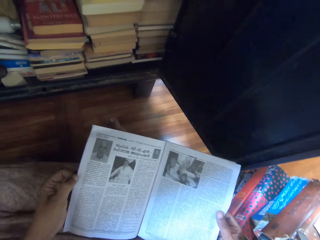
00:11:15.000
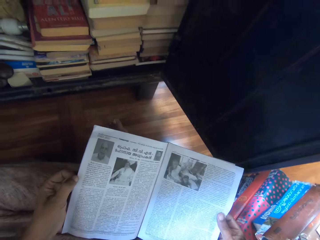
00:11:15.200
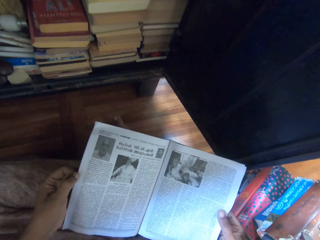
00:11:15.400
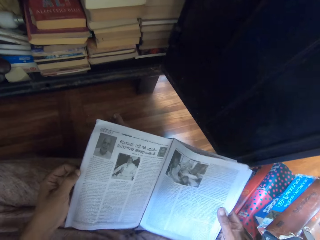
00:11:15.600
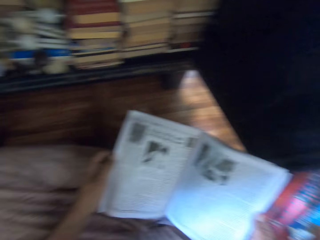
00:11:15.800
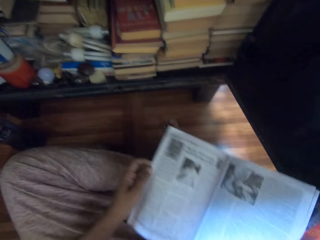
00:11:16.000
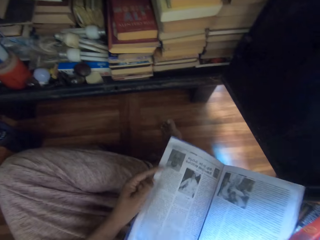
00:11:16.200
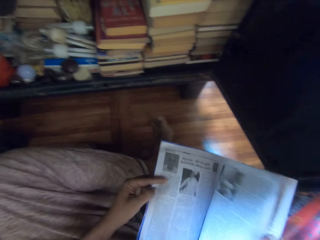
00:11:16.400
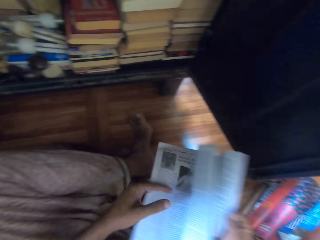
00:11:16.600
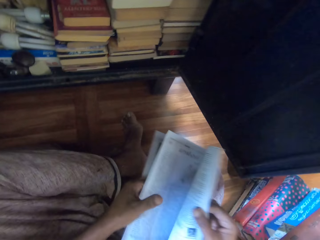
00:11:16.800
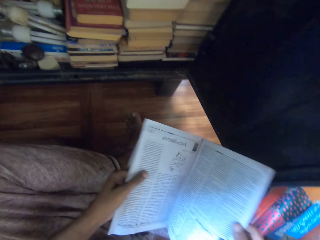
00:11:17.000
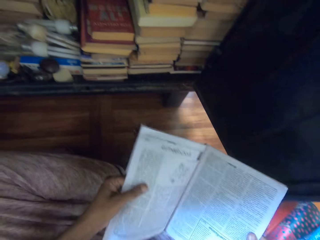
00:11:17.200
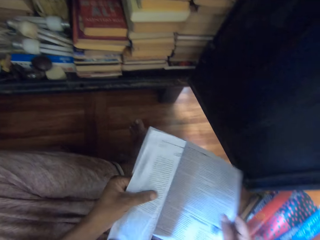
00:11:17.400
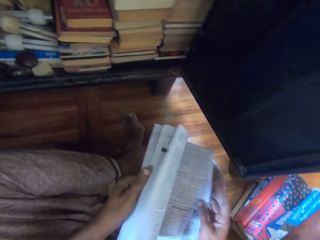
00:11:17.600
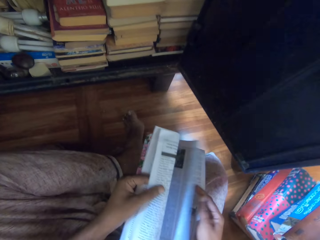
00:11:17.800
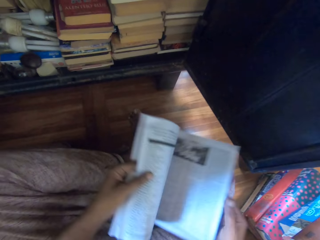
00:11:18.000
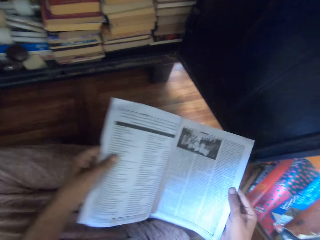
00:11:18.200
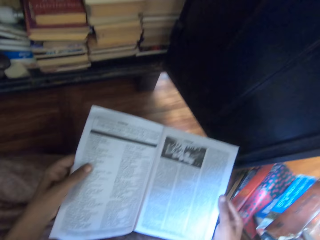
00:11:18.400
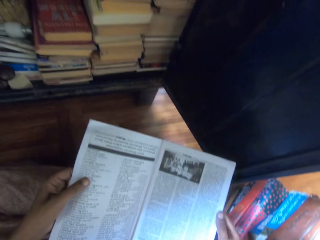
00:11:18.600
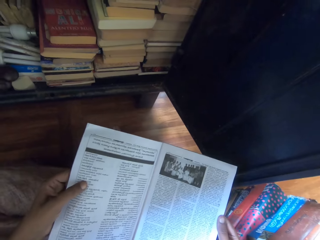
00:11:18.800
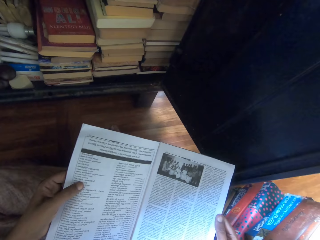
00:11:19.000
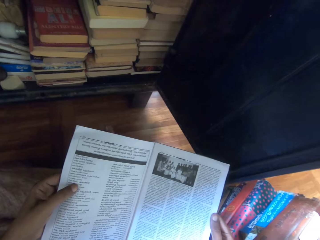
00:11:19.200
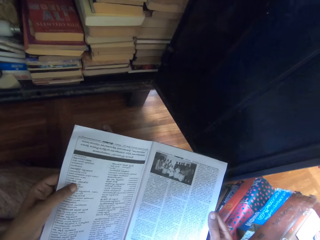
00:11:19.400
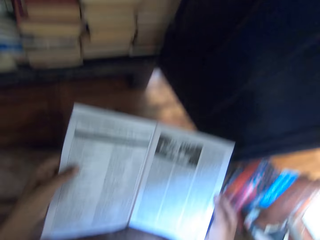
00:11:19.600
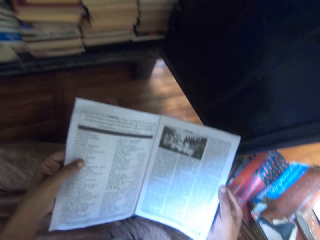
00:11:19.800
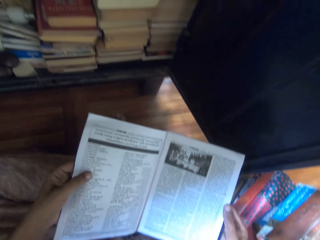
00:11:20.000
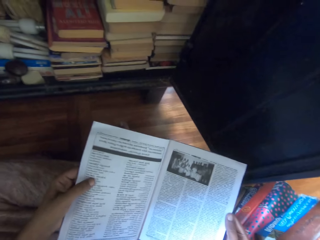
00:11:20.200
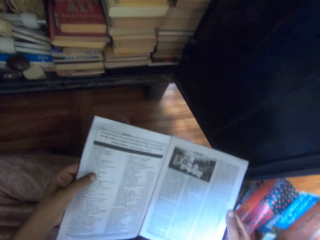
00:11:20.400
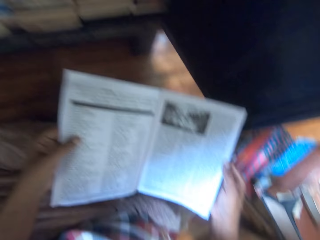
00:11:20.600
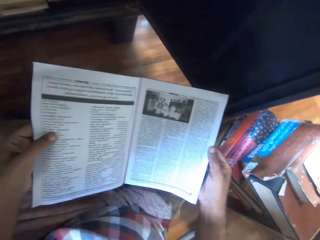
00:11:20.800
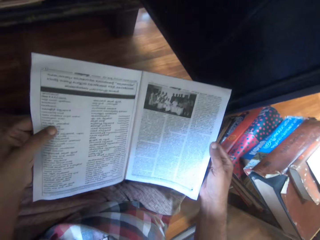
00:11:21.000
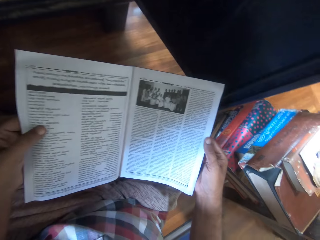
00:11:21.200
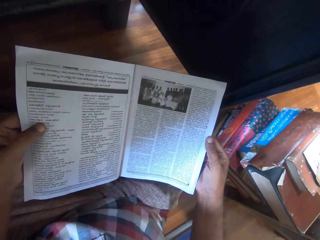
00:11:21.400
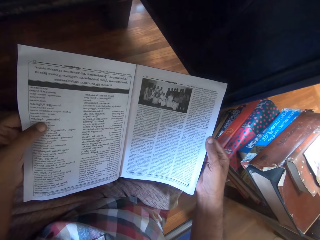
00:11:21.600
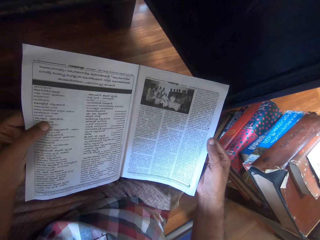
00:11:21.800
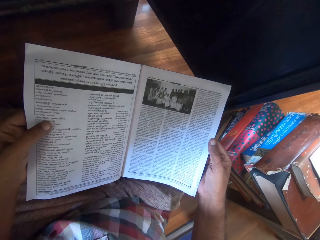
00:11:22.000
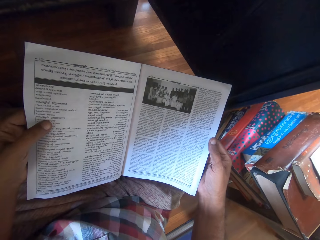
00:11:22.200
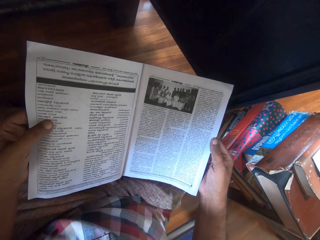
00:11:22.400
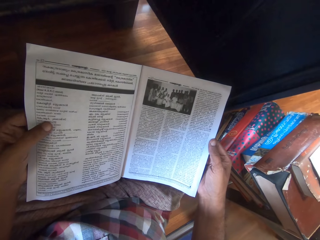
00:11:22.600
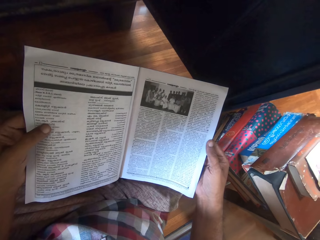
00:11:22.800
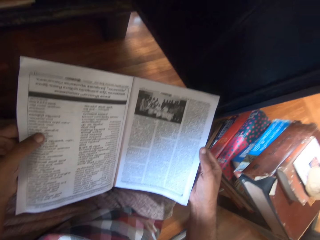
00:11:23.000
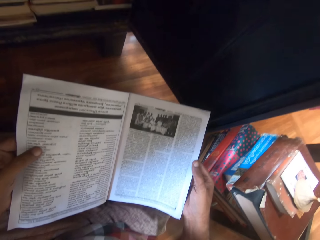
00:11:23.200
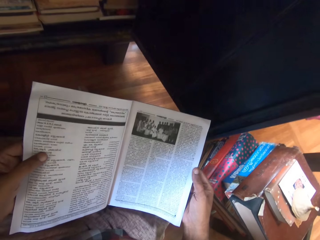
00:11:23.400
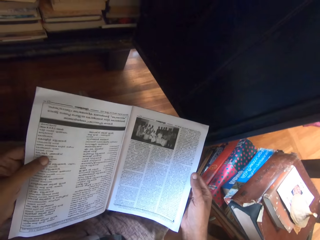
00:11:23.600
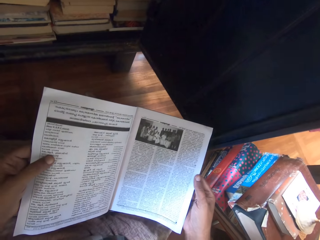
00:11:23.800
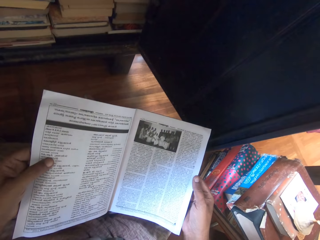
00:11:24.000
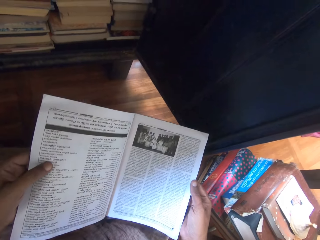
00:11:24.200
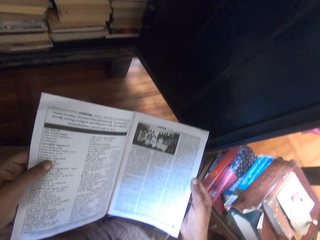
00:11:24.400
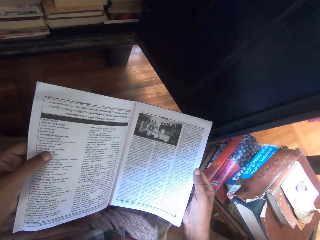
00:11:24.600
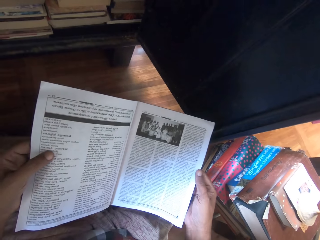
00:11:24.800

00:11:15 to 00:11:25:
The camera wearer flips the pages of the magazine. They read the magazine.

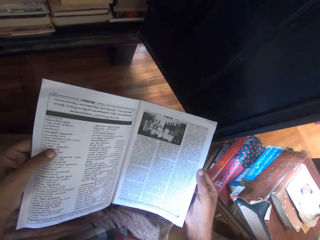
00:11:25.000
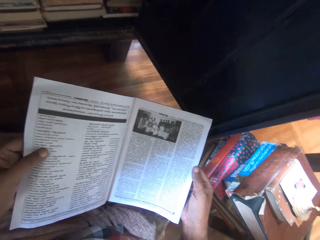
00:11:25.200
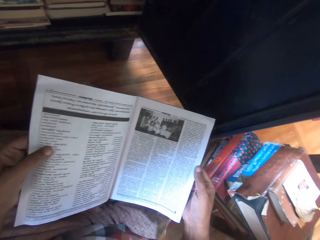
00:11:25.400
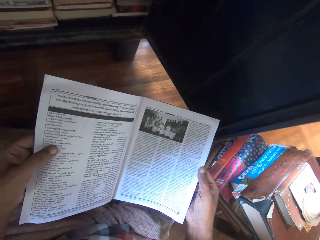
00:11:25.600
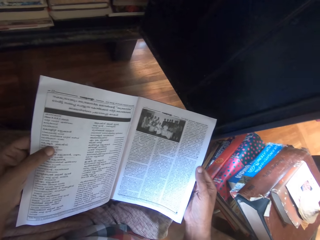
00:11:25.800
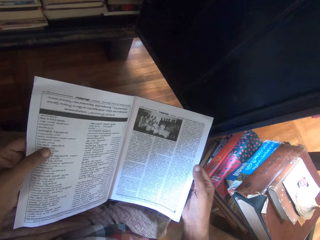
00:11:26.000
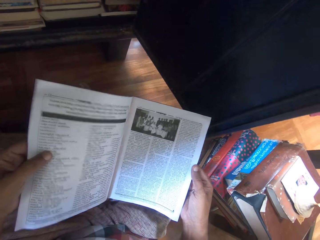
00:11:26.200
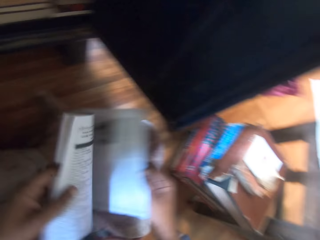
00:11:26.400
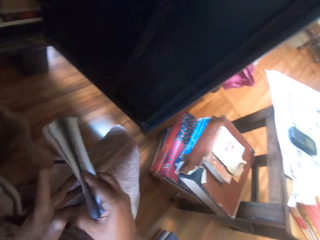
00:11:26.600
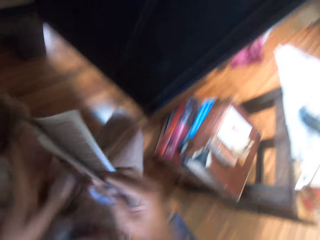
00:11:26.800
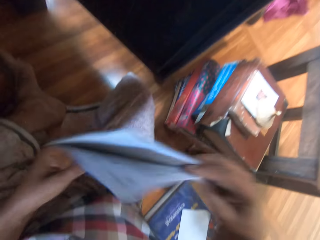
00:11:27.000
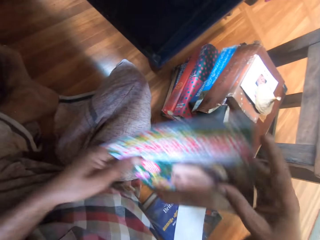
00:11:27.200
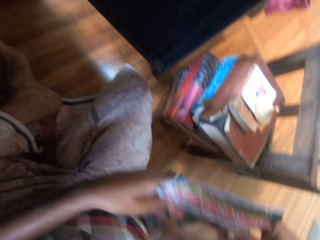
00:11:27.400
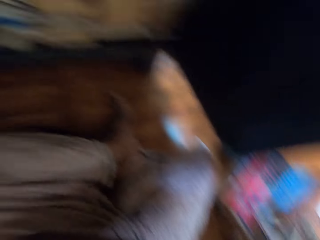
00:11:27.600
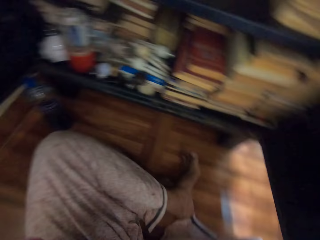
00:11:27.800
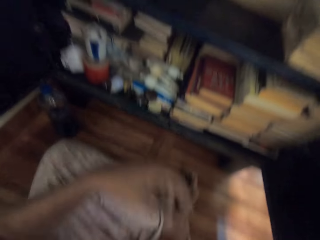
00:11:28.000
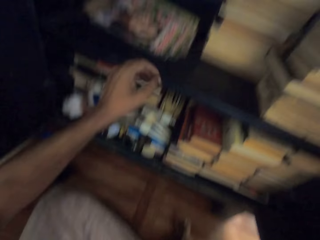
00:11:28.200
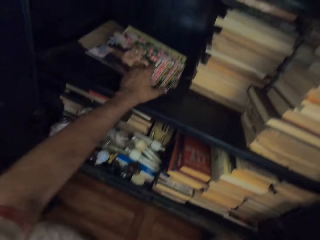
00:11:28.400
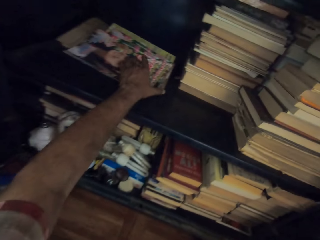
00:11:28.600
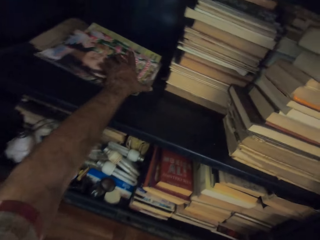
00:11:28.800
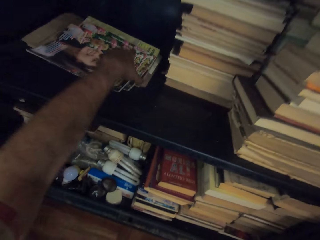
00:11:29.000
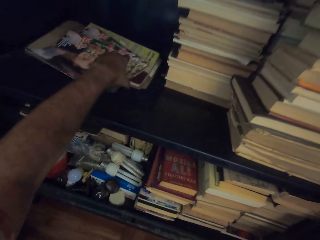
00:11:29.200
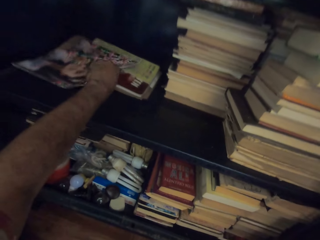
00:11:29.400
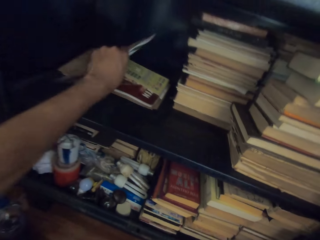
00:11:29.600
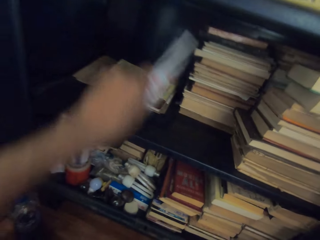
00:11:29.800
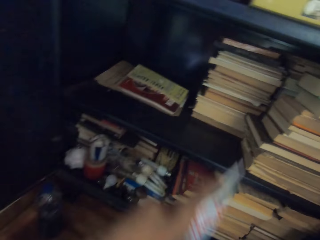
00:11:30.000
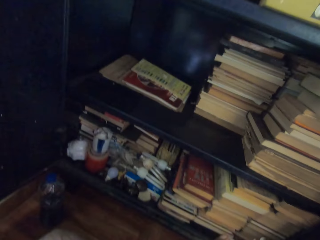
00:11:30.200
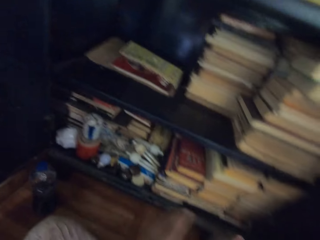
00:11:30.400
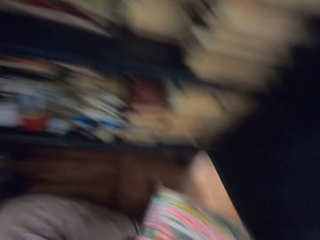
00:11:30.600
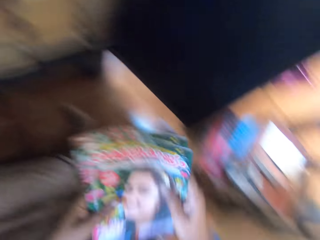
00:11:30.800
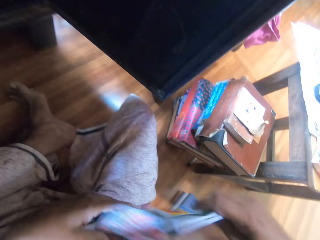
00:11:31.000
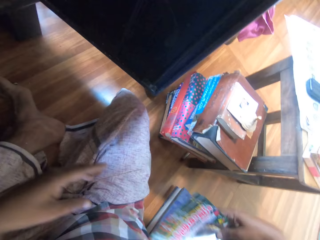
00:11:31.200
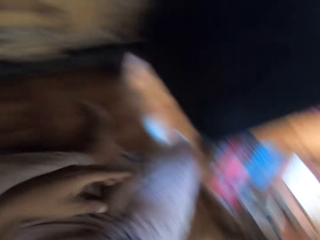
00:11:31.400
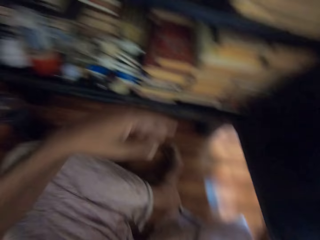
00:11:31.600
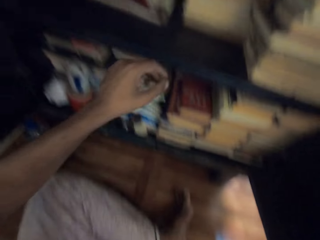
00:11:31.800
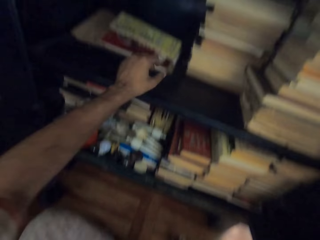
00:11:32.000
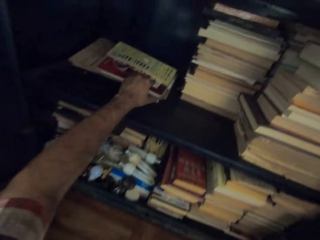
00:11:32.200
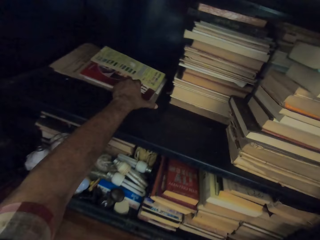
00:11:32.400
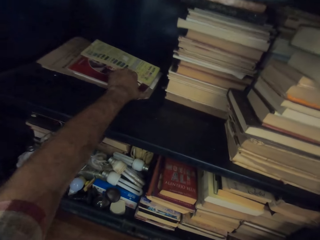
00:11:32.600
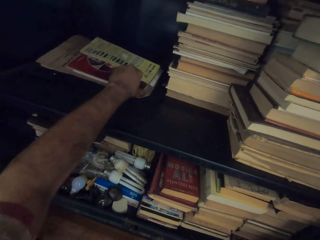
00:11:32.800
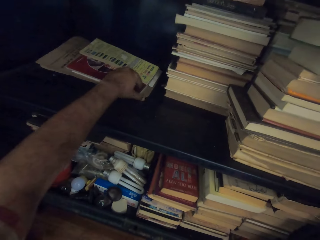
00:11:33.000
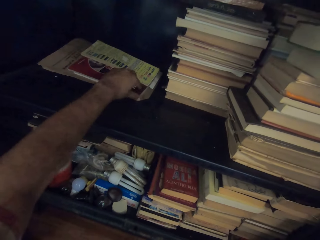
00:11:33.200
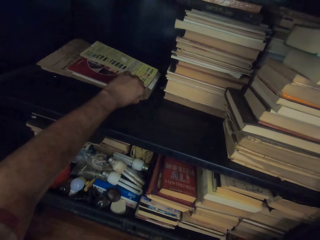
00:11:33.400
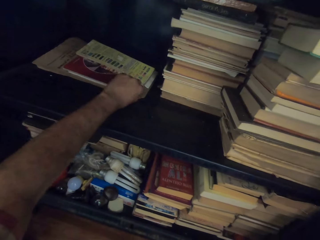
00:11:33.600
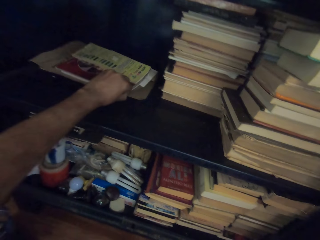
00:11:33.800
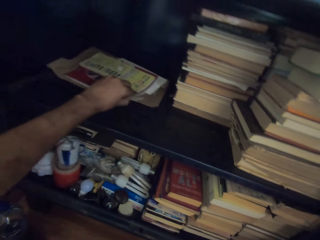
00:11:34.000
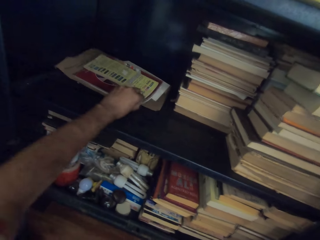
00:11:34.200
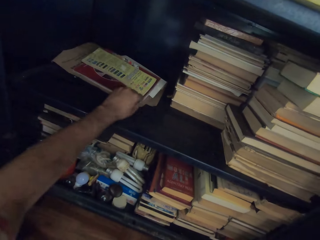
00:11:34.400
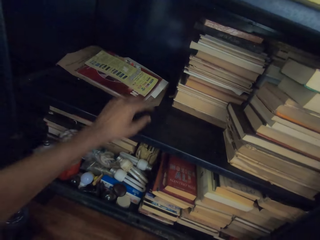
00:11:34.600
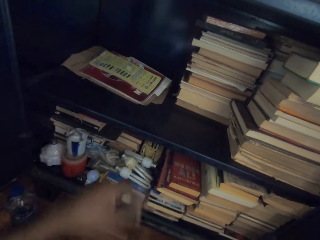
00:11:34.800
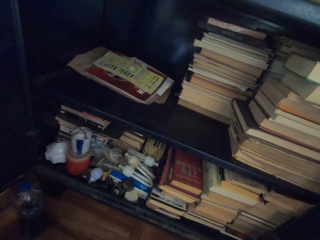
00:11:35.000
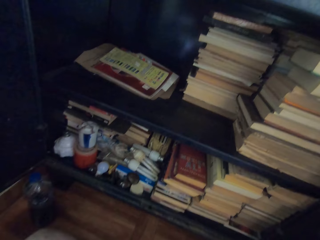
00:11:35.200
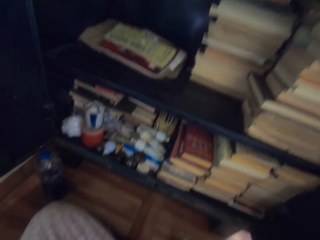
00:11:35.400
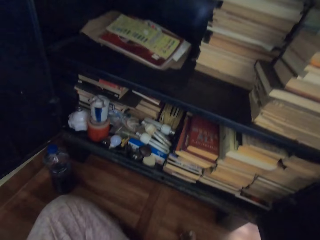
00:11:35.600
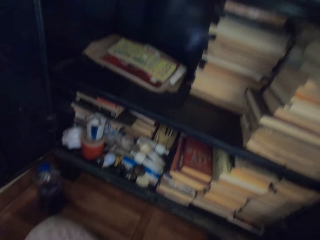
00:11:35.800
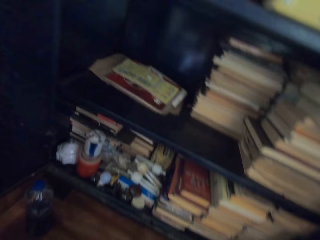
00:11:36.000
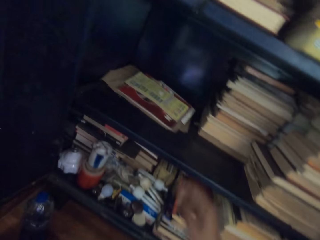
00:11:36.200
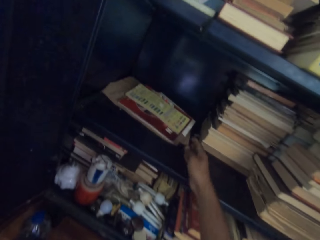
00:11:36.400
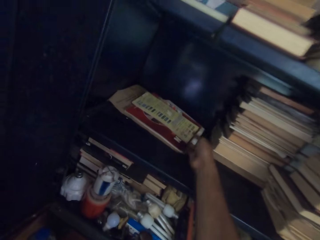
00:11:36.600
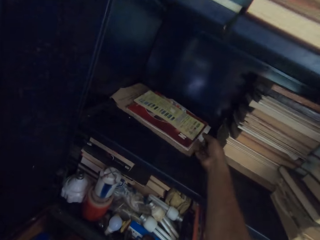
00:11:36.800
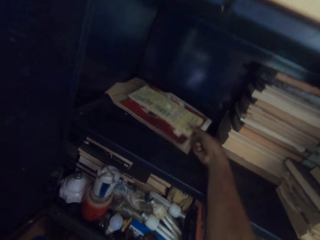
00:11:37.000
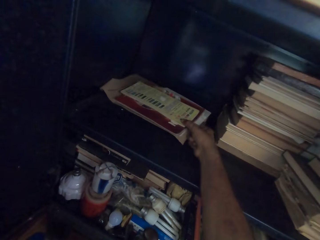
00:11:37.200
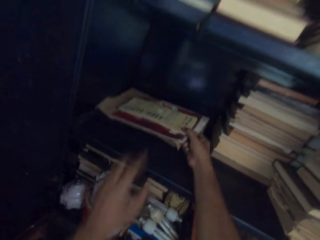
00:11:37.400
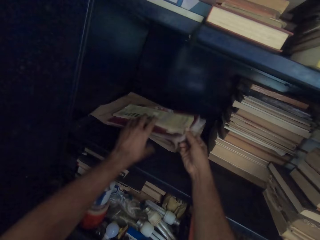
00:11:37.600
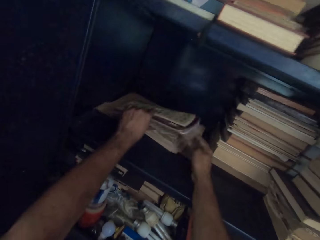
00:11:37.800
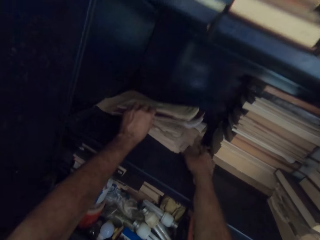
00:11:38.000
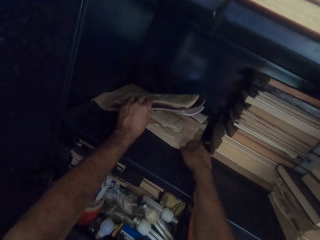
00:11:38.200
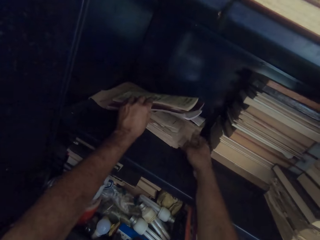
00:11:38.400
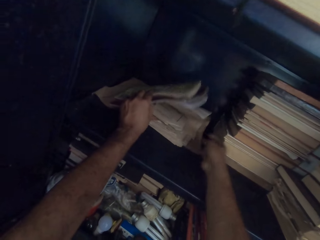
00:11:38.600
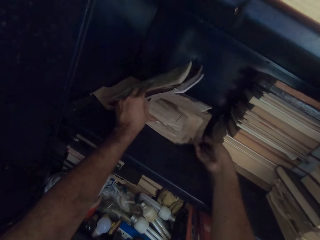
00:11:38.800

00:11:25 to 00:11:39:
The camera wearer closes the pamphlet or magazine with both hands. He drops the pamphlet on the floor with his right hand. He carries some pamphlets from the book shelf with his left hand. He drops the pamphlets on the floor with his right hand. He touches some pamphlets in the book shelf with his left hand. He holds the pamphlets in the book shelf with his right hand. He takes magazines and papers from the shelf. He holds the pamphlets in the book shelf with both hands.
